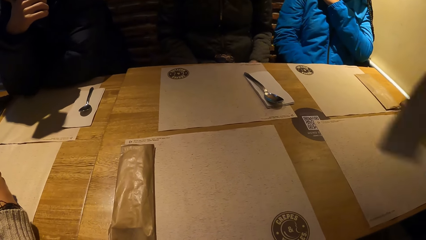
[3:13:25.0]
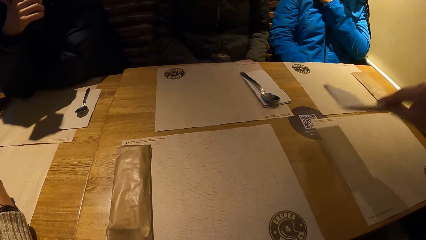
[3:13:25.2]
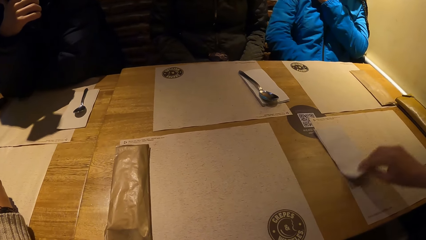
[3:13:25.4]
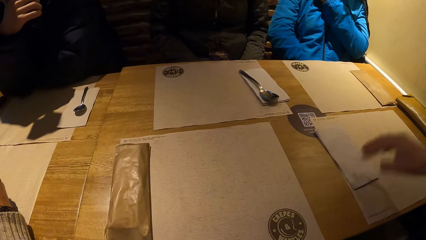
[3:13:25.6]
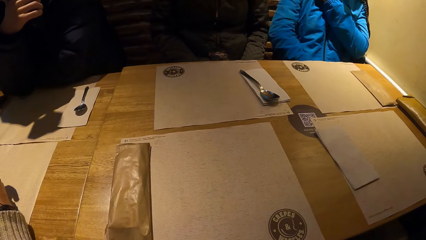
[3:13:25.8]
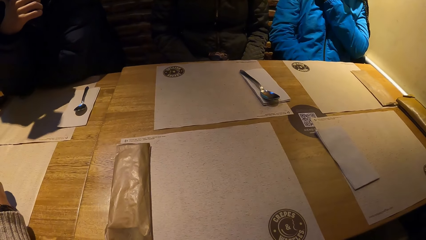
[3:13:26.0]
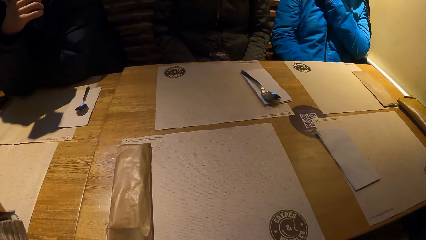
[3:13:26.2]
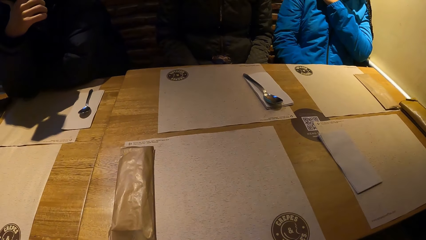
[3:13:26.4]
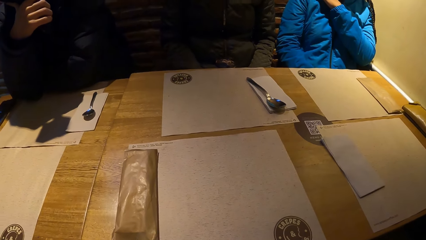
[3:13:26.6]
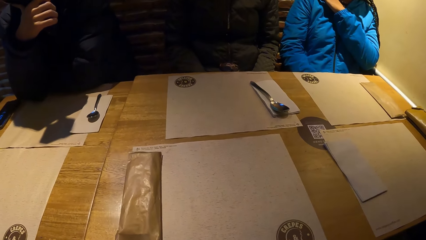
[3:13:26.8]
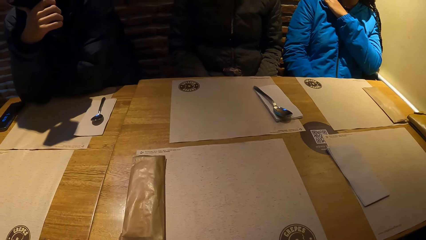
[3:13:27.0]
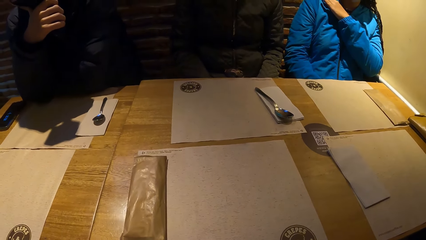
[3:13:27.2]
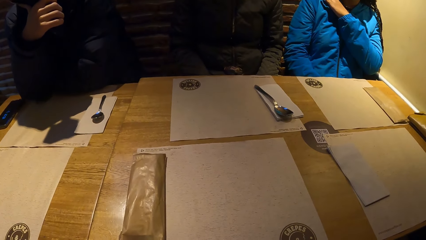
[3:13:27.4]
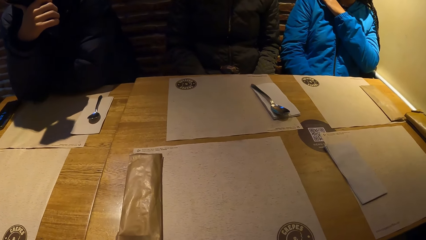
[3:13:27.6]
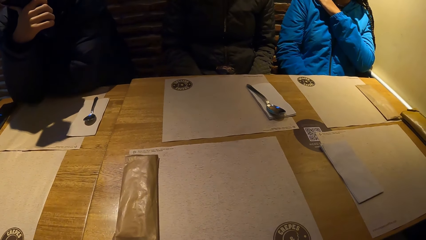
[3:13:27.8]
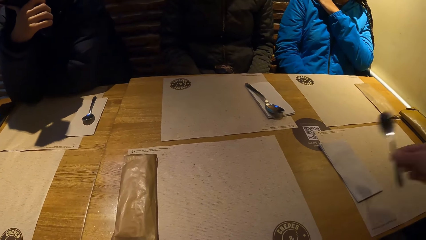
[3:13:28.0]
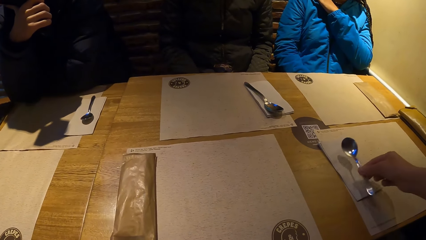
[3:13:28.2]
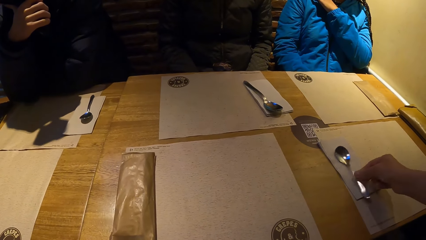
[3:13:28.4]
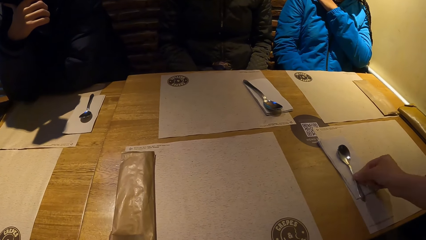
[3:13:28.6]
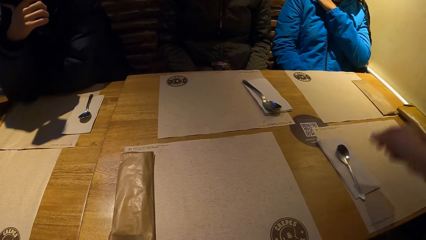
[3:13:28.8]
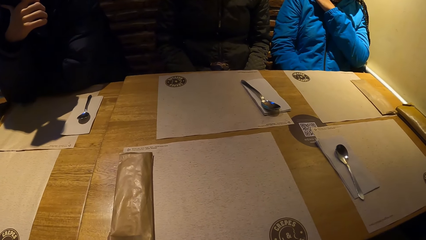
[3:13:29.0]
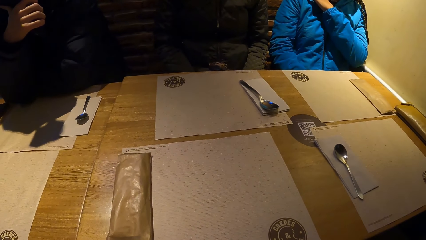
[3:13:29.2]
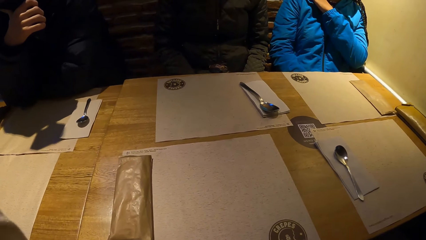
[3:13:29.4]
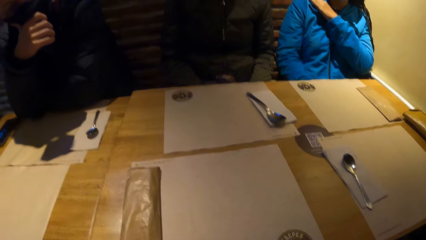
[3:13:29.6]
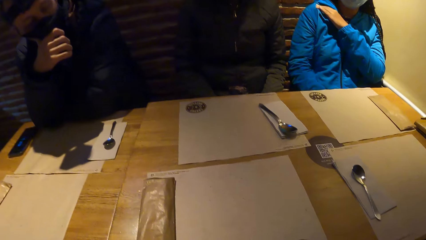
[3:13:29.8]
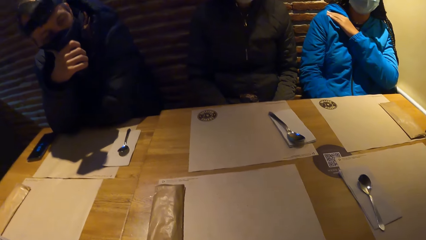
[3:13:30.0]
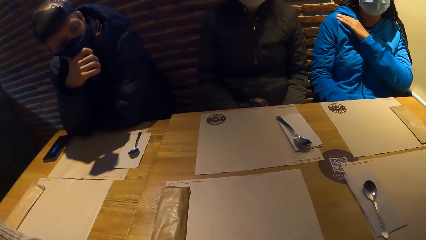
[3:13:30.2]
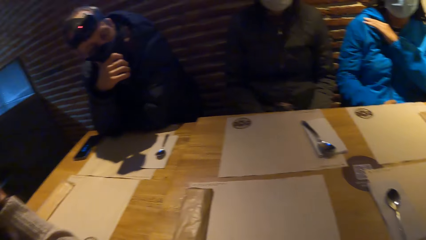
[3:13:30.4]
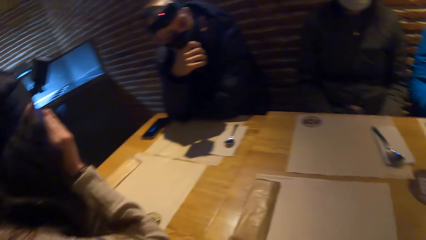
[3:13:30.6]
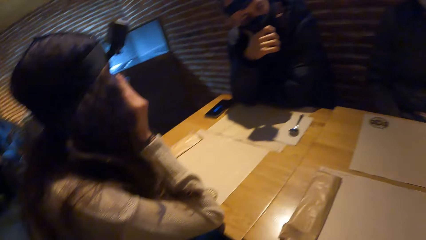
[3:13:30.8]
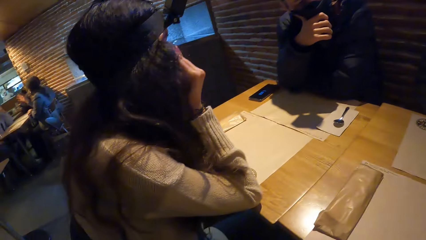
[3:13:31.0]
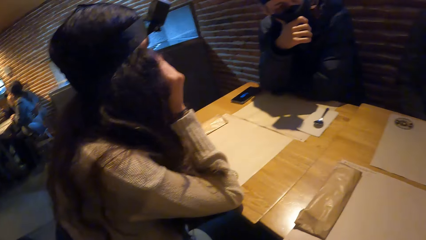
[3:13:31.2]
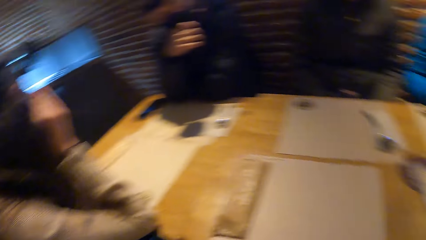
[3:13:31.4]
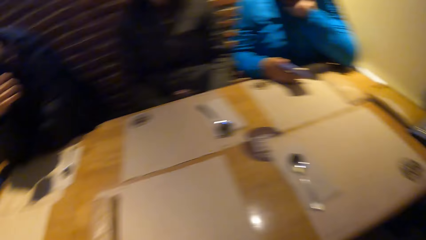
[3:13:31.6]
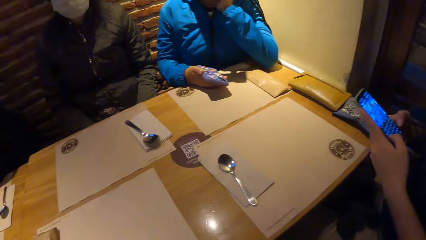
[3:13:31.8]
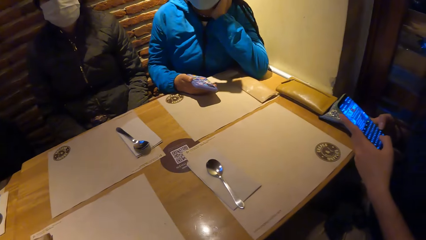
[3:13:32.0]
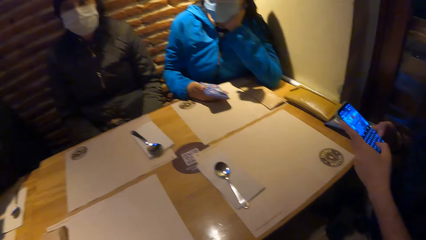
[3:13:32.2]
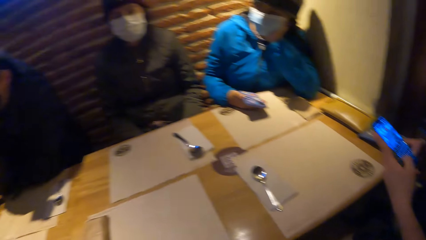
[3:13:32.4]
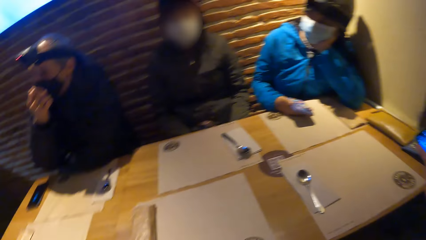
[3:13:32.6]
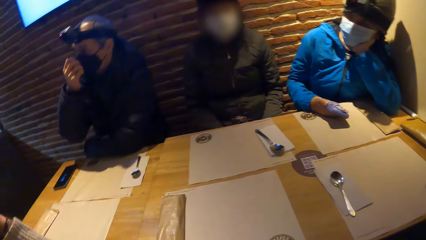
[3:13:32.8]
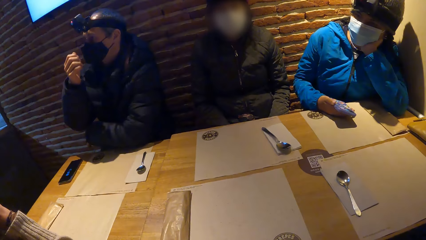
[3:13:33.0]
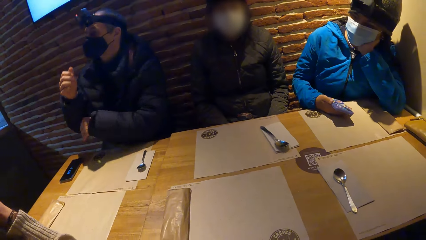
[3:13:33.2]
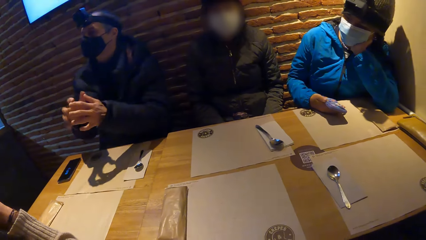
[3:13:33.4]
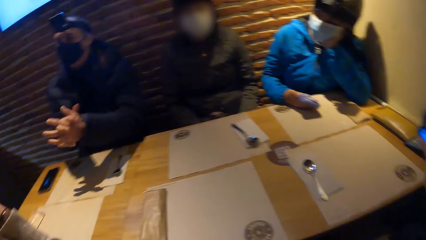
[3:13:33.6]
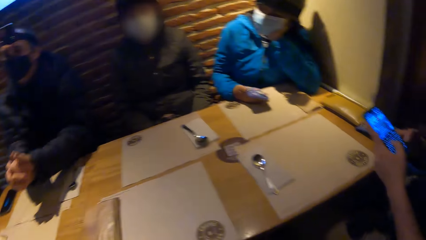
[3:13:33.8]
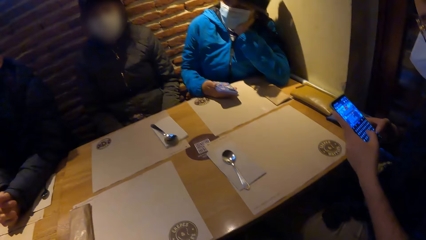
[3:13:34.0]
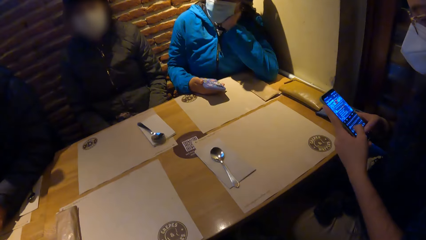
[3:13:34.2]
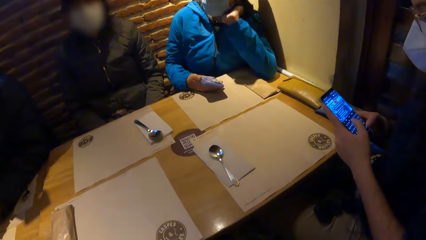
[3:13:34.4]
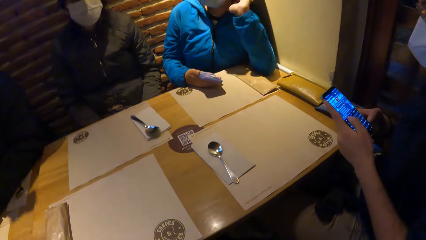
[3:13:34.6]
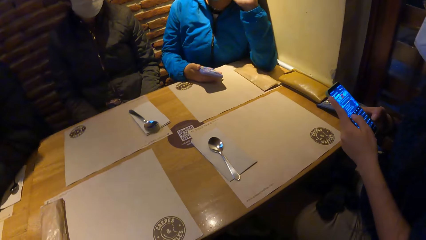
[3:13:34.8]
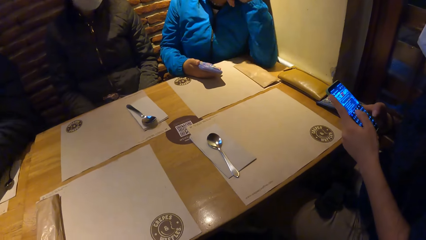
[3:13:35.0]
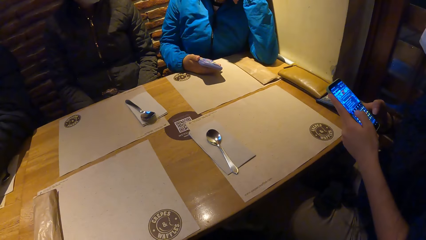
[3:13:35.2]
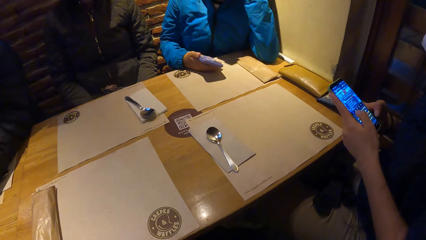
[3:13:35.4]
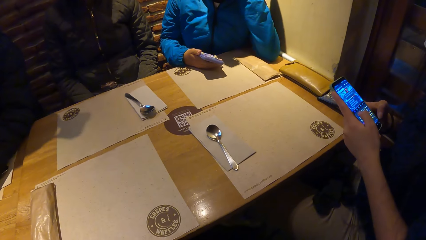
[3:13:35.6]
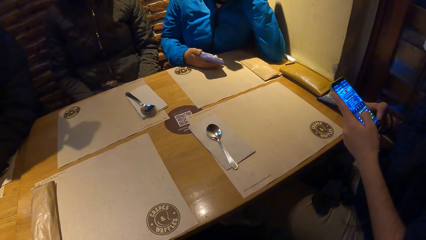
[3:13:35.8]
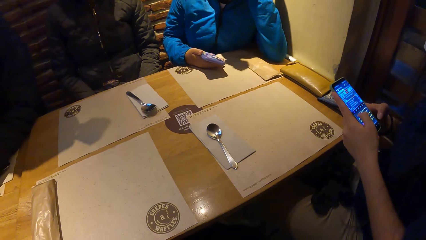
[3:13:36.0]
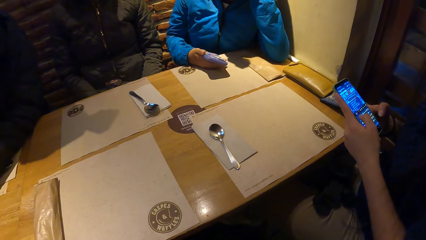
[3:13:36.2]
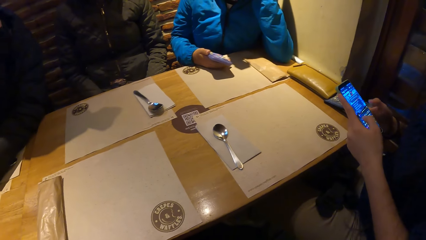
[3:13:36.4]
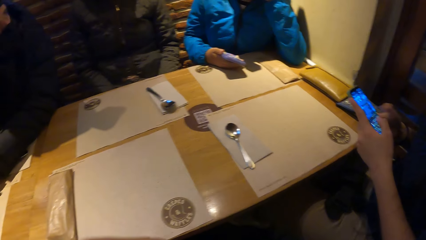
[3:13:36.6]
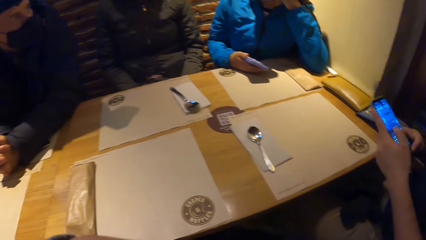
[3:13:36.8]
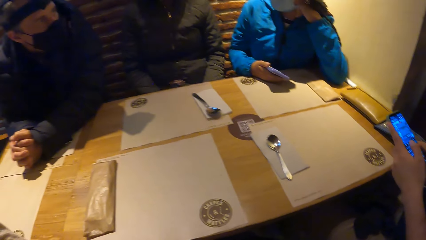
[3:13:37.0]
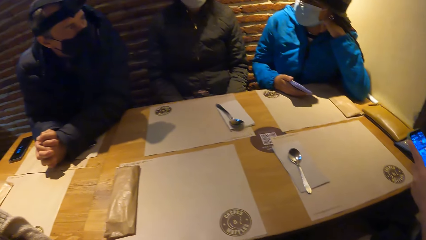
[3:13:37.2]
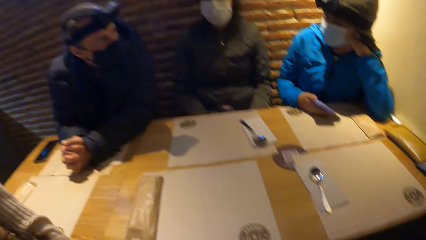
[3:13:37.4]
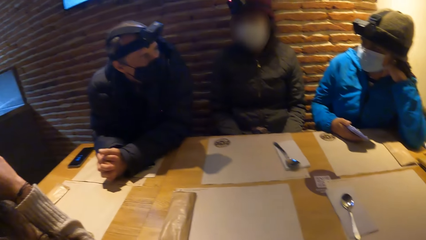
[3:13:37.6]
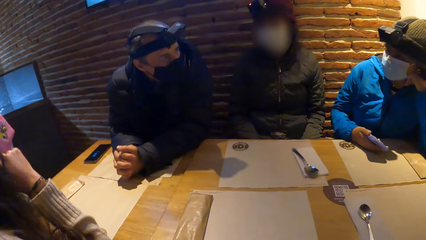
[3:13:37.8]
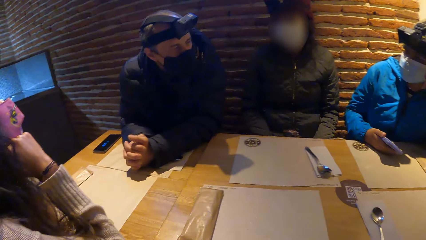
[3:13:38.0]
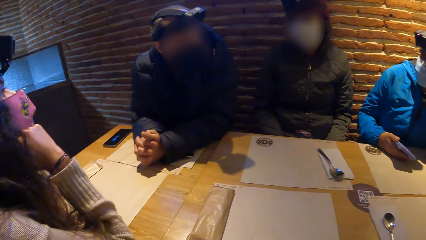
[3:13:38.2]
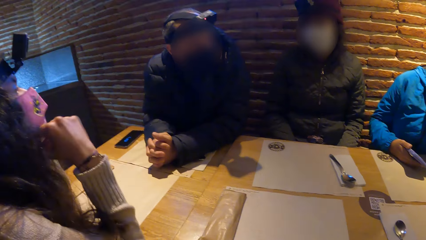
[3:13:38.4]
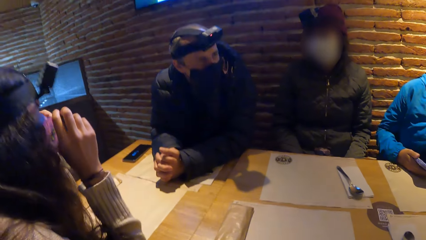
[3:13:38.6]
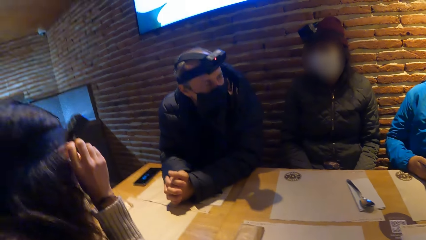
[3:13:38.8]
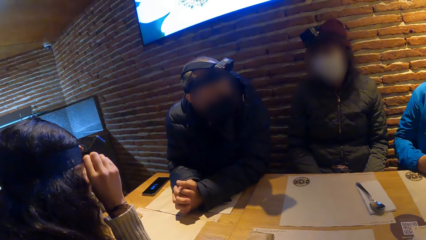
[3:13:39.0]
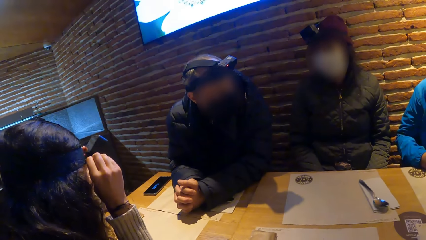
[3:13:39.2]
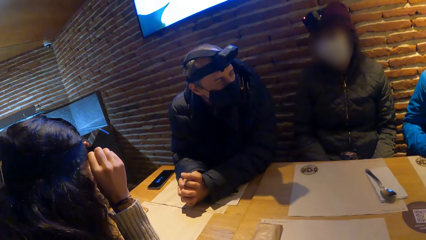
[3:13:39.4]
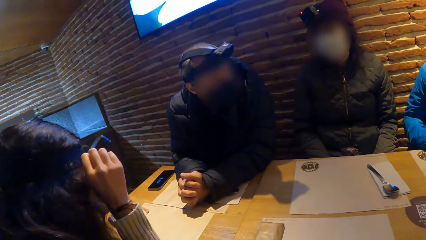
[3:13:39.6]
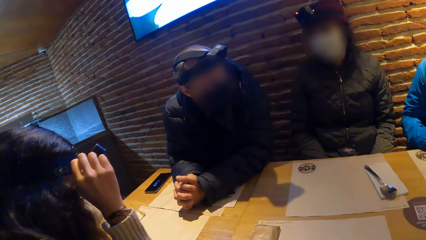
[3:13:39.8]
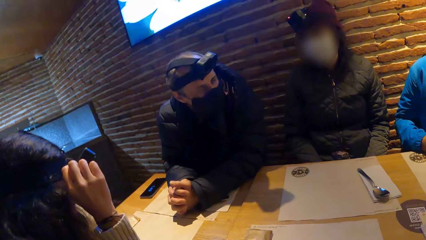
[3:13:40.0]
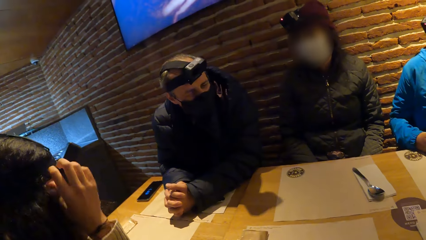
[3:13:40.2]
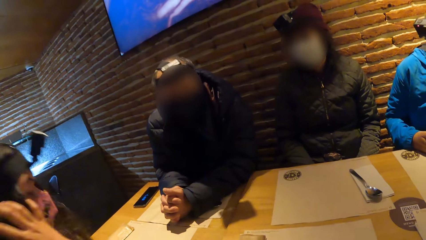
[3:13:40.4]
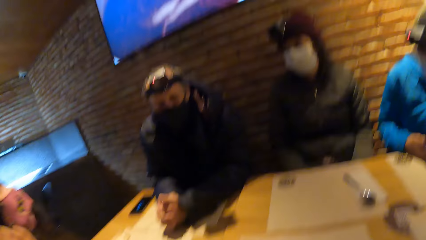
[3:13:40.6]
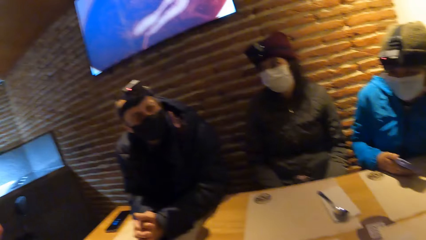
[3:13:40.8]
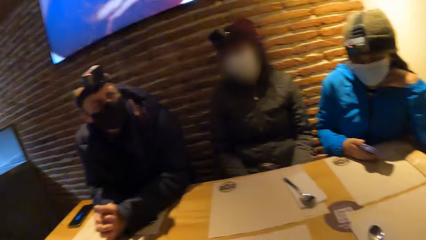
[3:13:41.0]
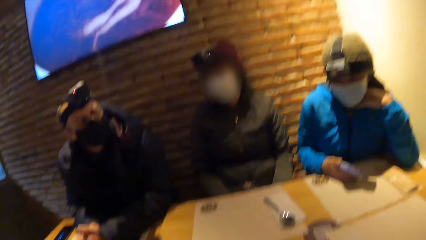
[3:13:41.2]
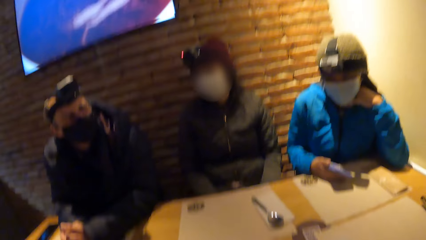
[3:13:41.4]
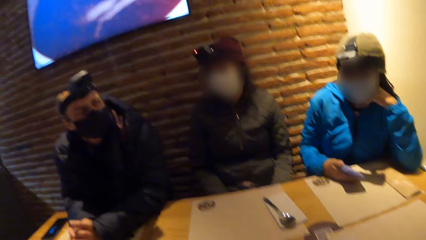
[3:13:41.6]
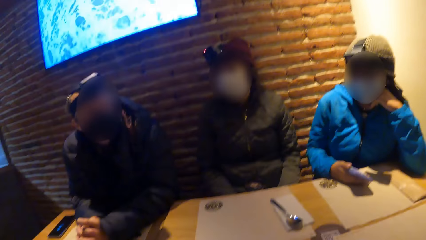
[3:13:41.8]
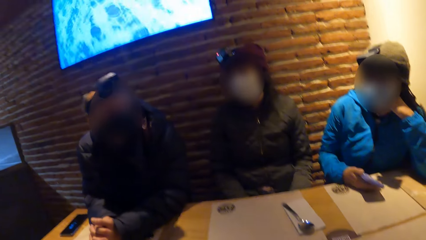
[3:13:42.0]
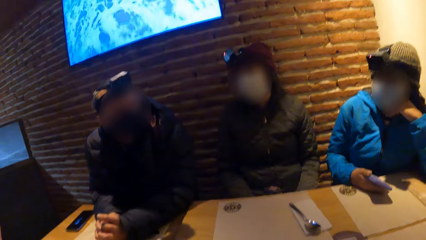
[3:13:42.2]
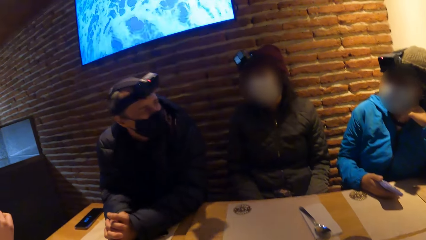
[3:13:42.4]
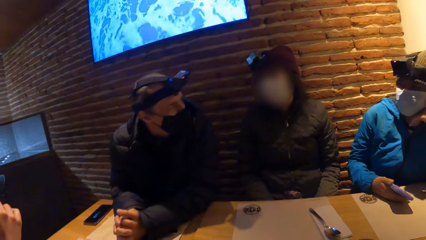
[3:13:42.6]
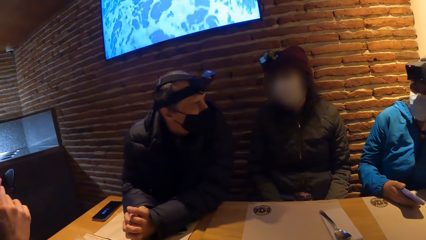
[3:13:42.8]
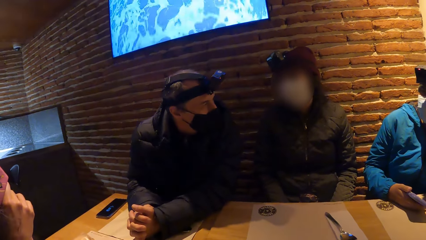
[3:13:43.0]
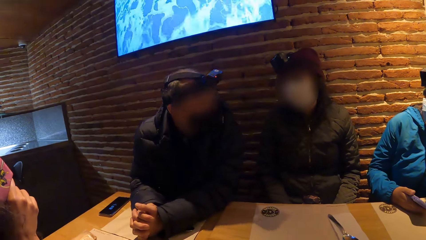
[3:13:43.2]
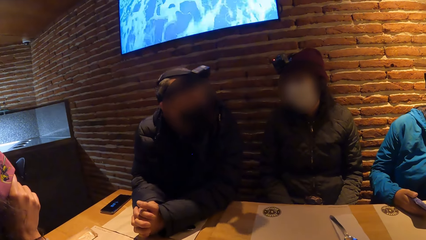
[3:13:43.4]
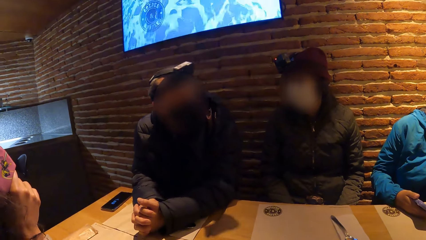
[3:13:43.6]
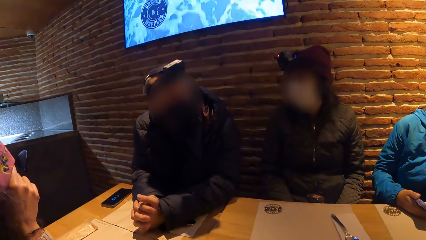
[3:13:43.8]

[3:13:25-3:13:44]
The waiter places a tissue paper on the table with her right hand. The waiter places a spoon on the table with her right hand. The camera wearer looks around. A woman presses the phone with both hands. The camera wearer looks around. Another woman adjusts a camera on her head with both hands.
